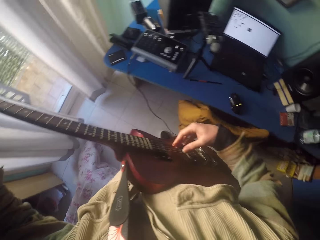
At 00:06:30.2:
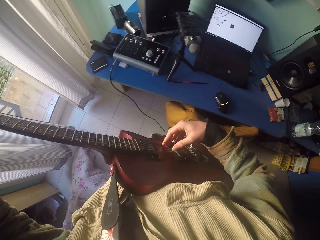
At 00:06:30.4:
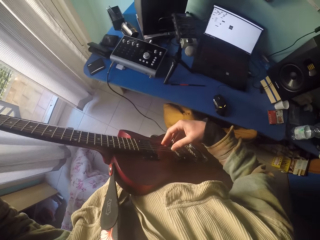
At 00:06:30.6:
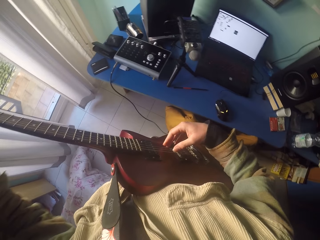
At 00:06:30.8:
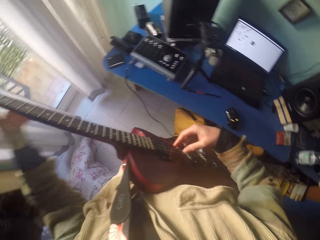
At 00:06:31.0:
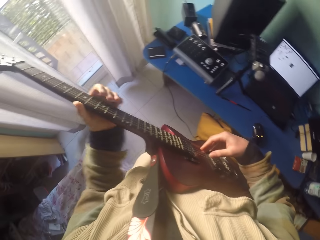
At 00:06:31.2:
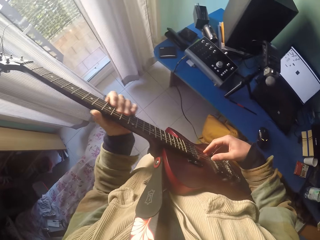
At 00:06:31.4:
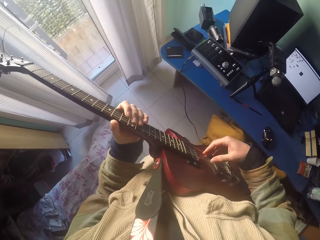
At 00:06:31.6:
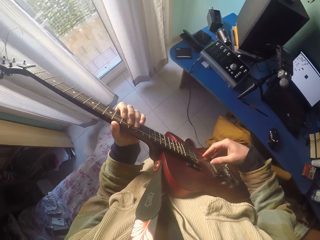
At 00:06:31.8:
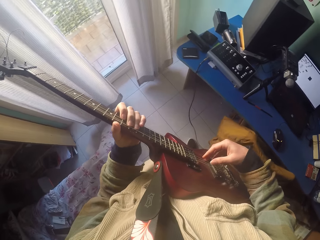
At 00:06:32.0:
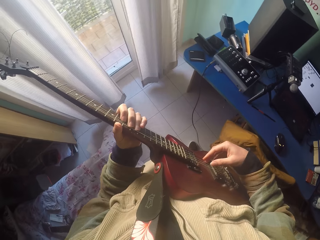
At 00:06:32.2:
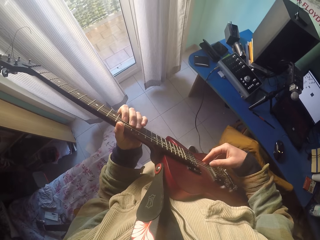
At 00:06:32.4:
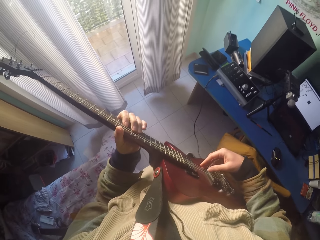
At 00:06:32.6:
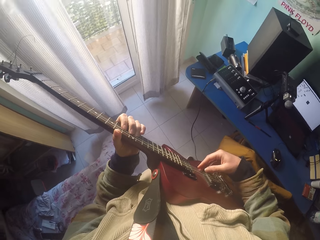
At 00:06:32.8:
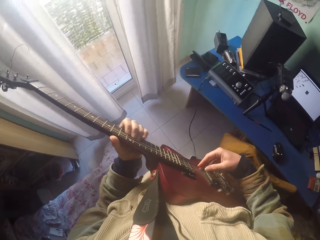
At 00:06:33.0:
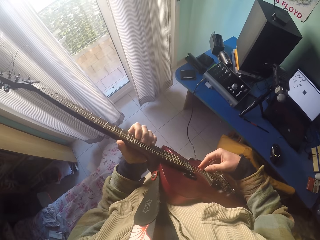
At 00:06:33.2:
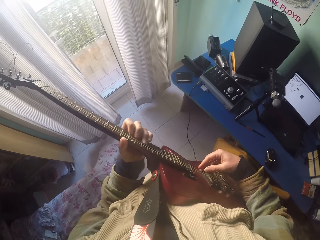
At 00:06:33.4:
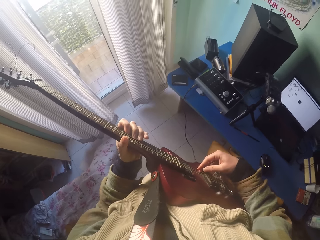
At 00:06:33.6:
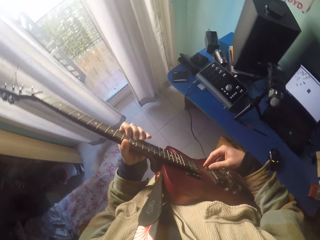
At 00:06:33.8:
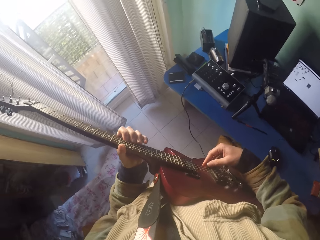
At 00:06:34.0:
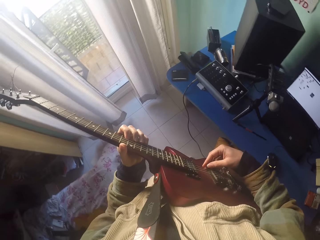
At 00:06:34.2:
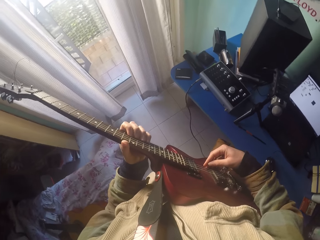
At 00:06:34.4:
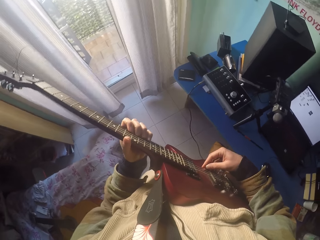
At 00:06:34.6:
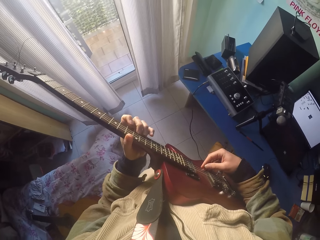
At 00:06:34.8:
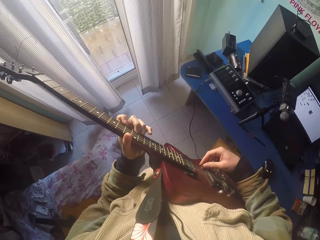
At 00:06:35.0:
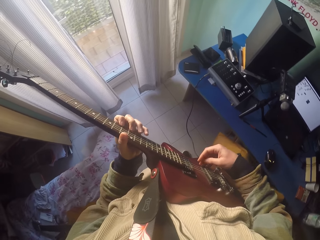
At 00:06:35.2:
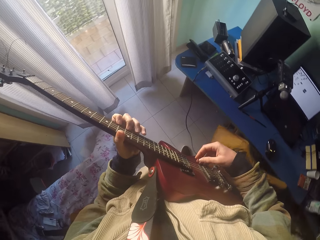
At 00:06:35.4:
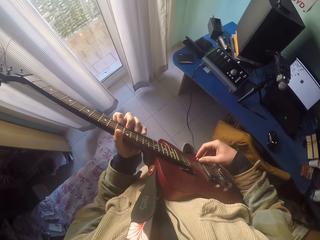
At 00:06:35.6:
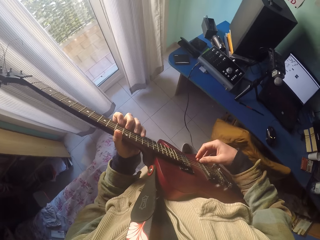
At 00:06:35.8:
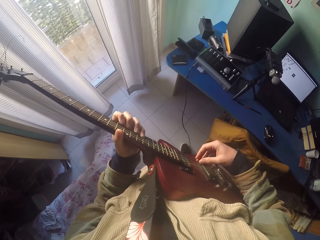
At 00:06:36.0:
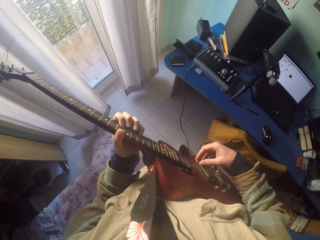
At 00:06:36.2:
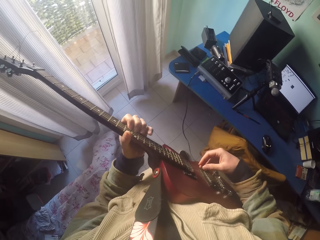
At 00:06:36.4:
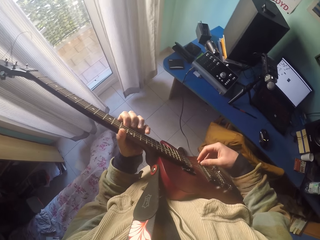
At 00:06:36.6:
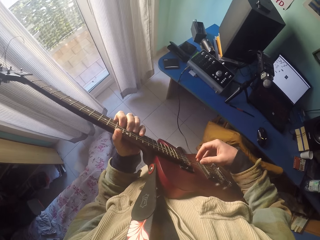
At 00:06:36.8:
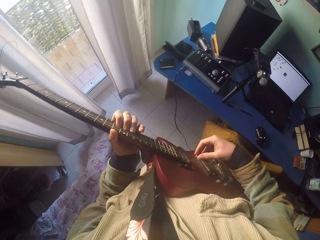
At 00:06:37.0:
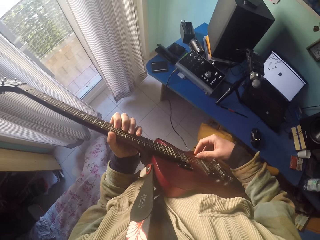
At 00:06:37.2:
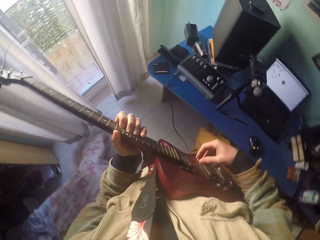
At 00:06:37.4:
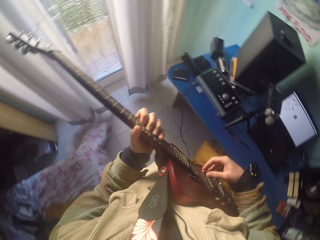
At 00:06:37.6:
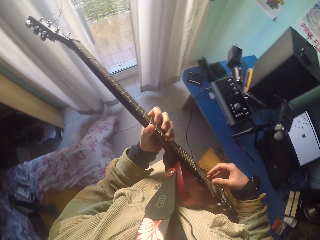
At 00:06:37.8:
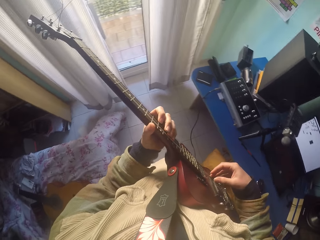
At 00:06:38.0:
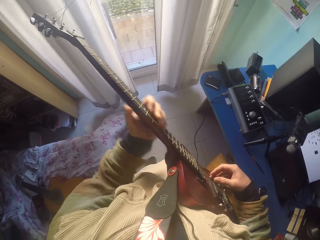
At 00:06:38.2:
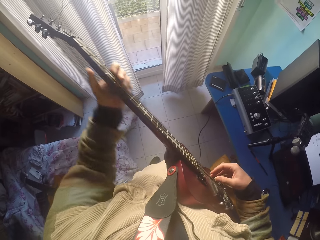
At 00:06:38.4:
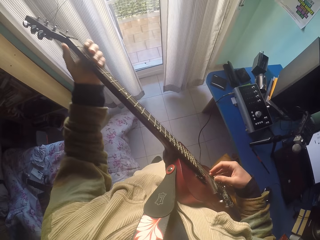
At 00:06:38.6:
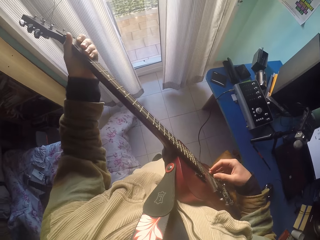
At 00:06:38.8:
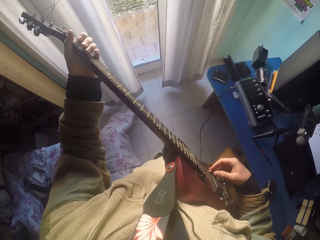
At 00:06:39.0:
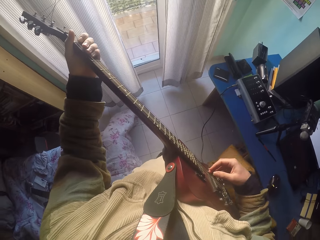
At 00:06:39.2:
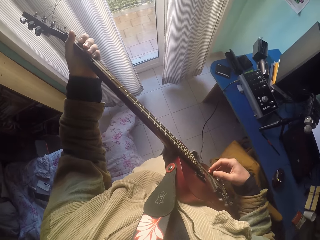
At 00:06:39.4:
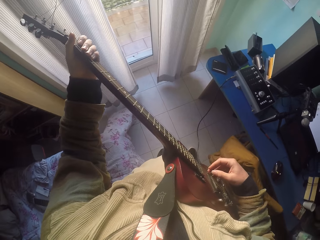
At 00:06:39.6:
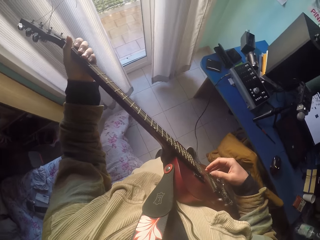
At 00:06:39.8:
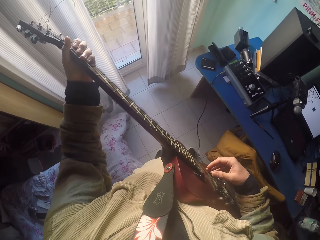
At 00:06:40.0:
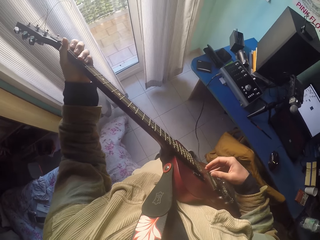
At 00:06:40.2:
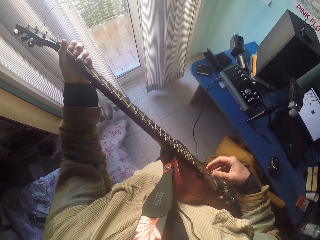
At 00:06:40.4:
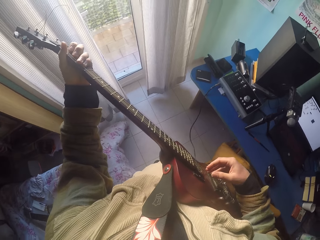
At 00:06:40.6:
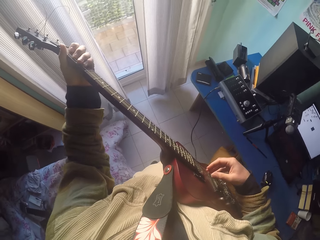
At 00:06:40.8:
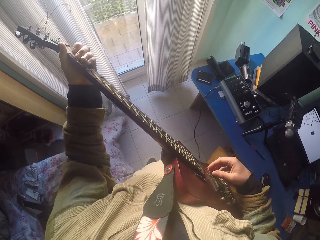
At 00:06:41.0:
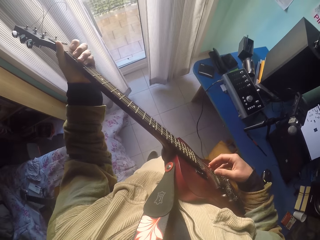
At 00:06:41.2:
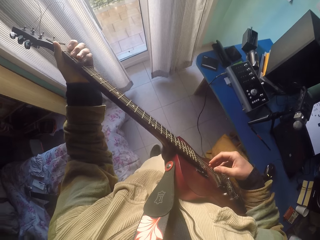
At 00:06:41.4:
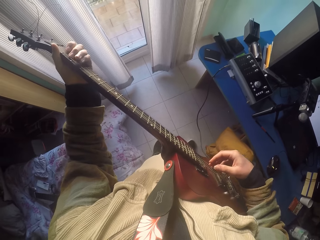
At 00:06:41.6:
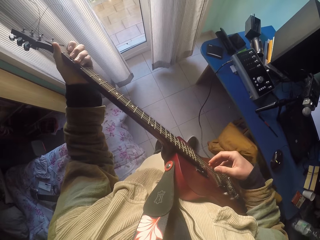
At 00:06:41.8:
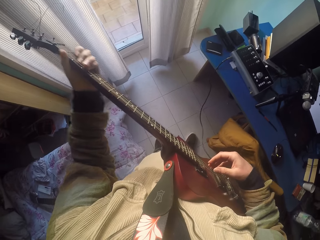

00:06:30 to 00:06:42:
The camera wearer plays on the guitar position markers and the strings with the hands' fingers. They play the guitar strings with the left hand.

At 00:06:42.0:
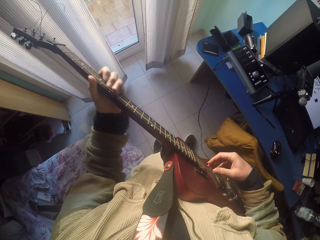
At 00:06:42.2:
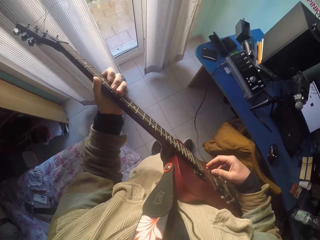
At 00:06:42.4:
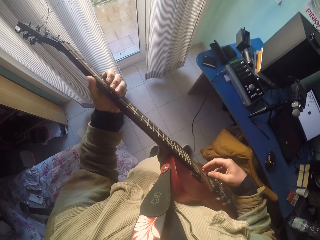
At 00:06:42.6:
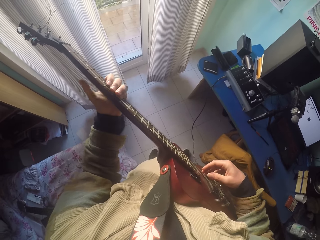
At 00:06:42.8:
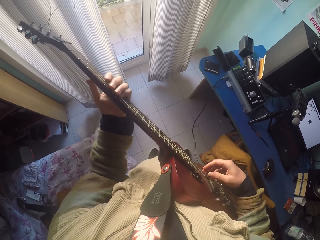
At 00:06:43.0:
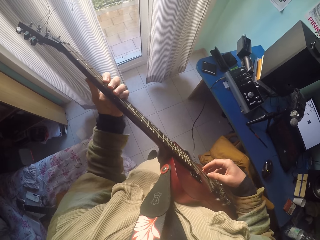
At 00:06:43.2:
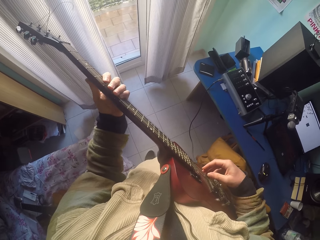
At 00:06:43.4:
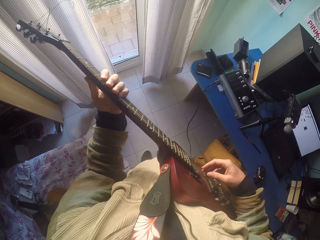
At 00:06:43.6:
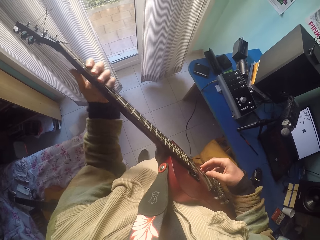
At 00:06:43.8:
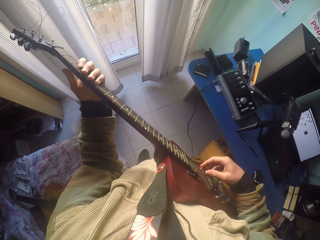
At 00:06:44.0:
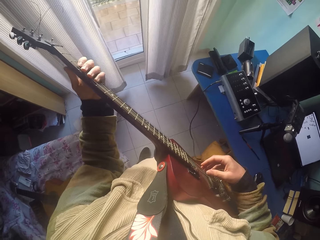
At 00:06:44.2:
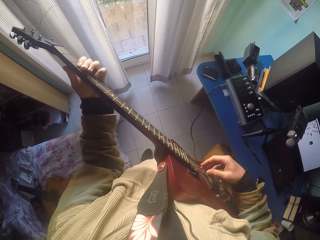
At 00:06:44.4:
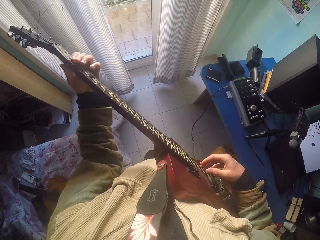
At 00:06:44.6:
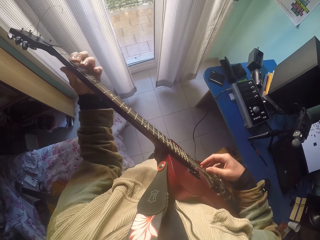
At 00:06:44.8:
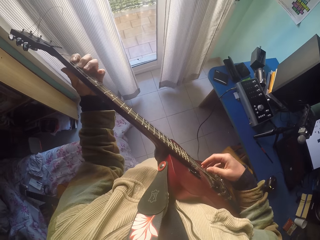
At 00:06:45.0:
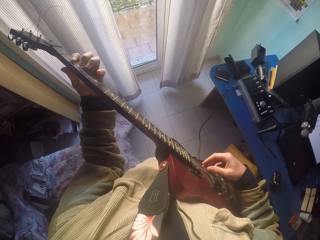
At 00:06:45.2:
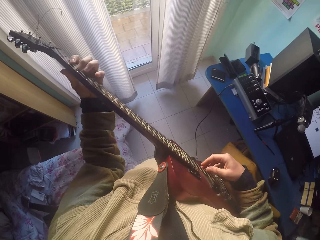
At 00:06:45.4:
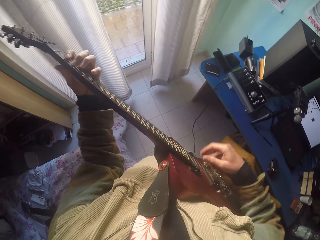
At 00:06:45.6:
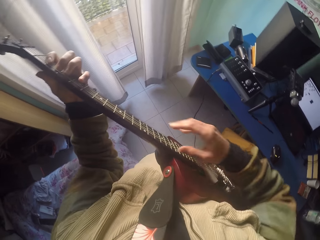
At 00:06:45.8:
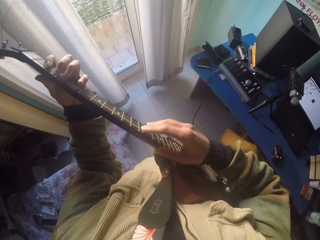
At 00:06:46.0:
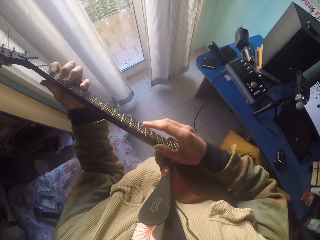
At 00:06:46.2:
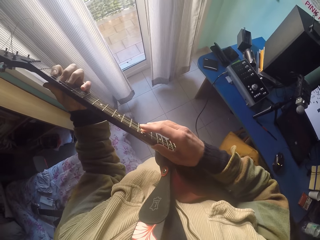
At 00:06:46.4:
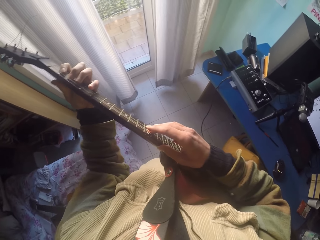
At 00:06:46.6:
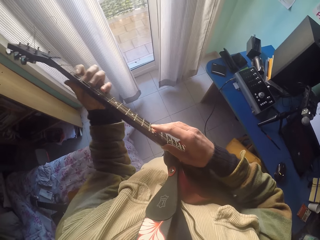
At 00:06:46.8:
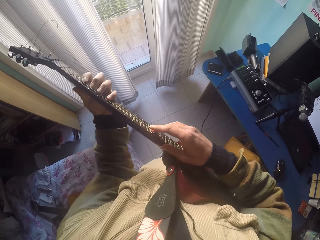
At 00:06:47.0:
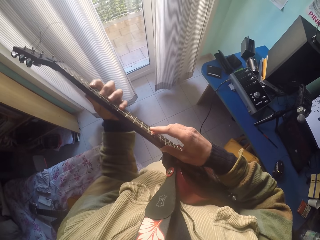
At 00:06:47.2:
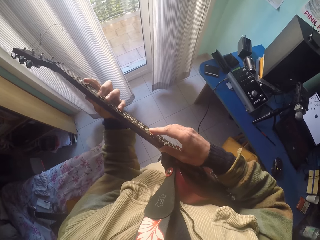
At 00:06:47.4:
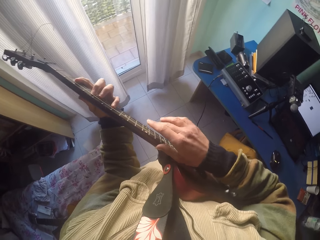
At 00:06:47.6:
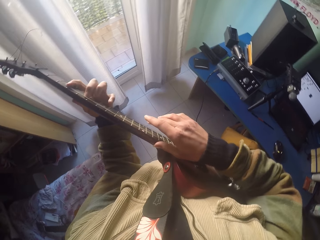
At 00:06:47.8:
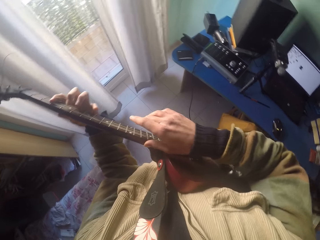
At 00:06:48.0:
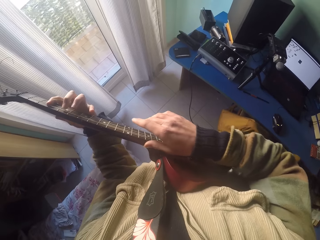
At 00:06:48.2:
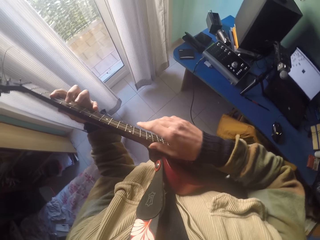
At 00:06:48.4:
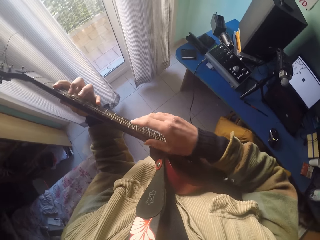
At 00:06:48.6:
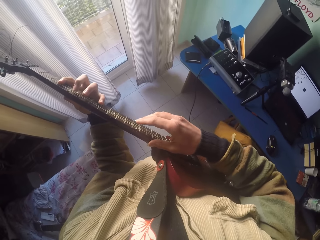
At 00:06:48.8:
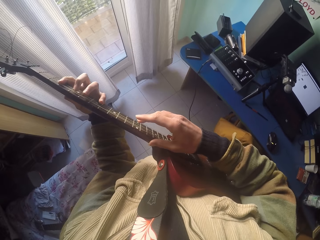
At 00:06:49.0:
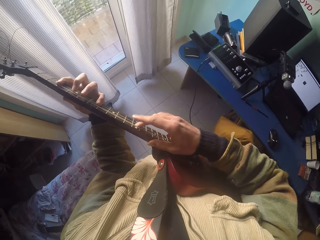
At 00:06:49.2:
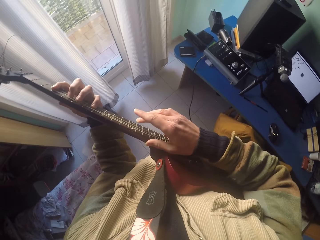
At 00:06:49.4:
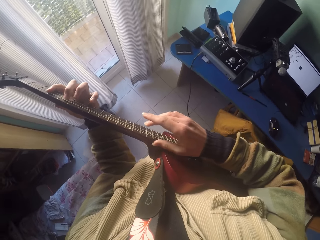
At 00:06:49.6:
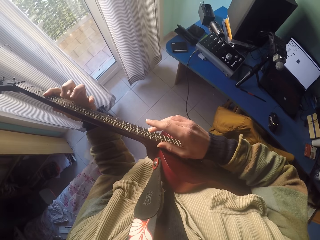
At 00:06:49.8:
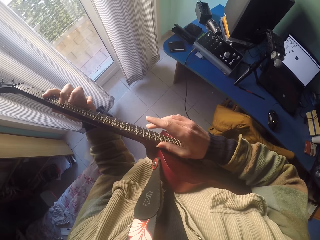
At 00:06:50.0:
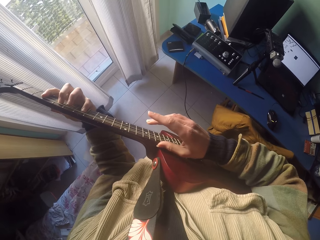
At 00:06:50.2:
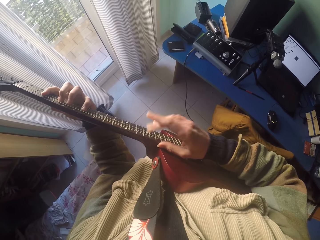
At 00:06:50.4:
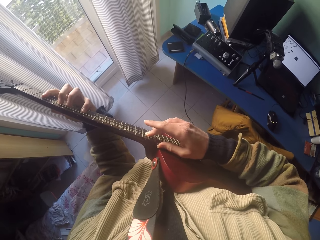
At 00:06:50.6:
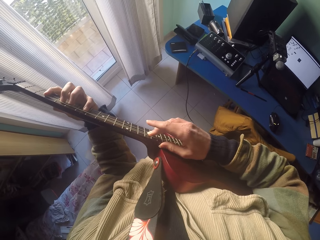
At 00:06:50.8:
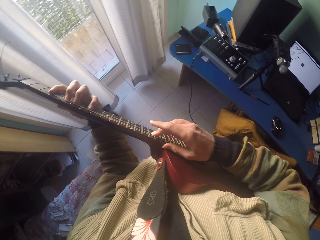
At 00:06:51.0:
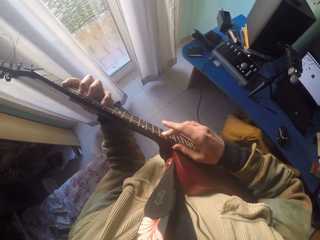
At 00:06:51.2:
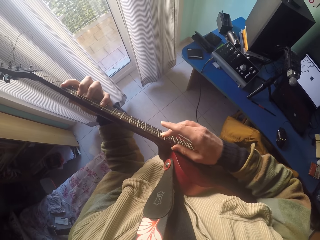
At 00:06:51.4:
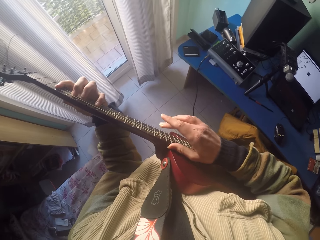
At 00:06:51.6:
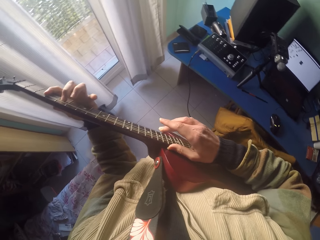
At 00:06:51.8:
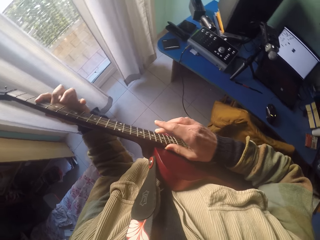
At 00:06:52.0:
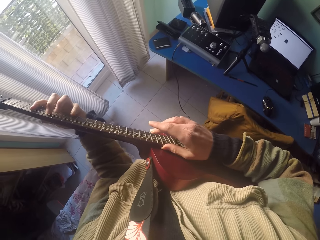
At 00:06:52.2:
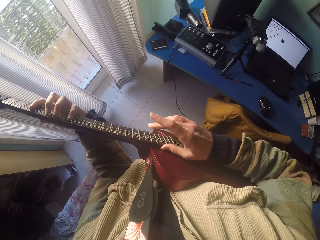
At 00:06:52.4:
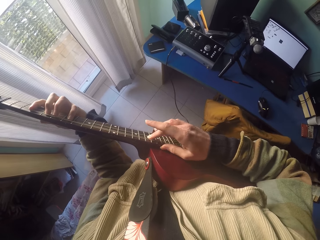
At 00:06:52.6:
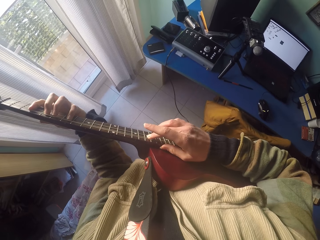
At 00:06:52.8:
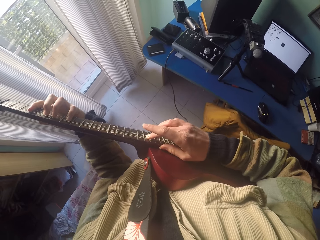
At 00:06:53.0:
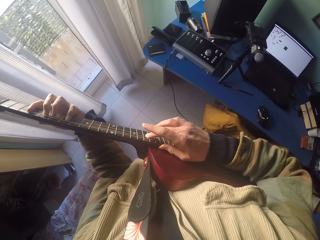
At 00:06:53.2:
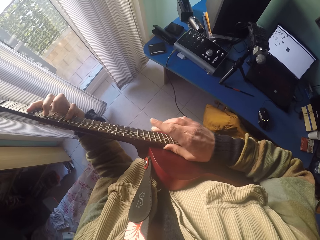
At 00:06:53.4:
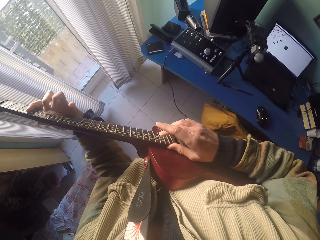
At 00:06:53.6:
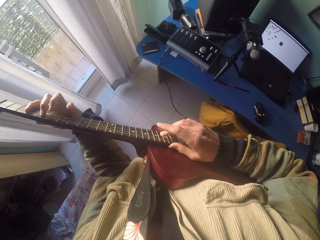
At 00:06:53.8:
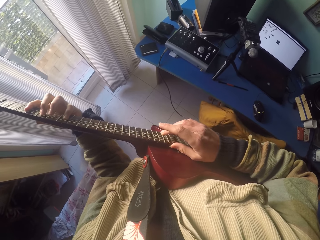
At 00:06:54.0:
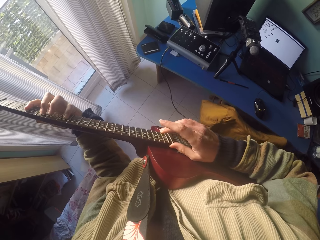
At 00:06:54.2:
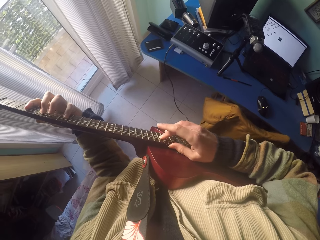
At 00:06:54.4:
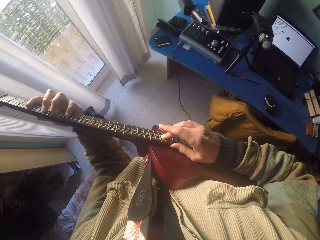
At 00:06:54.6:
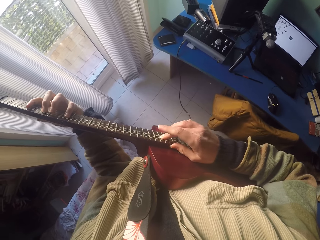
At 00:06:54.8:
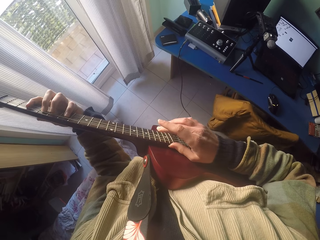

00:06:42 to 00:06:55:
The camera wearer plays the guitar strings with the left hand. He clicks the mouse with his right hand.
